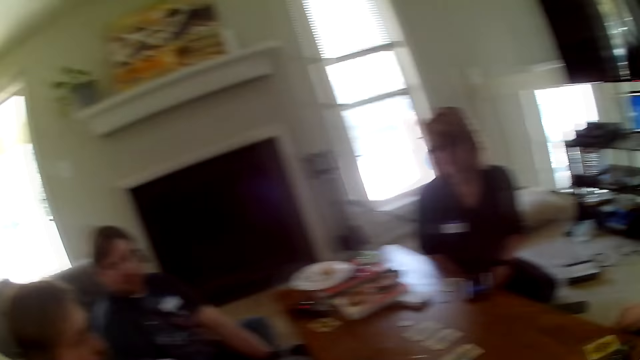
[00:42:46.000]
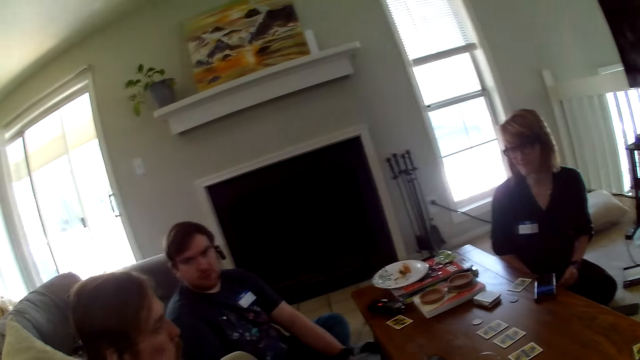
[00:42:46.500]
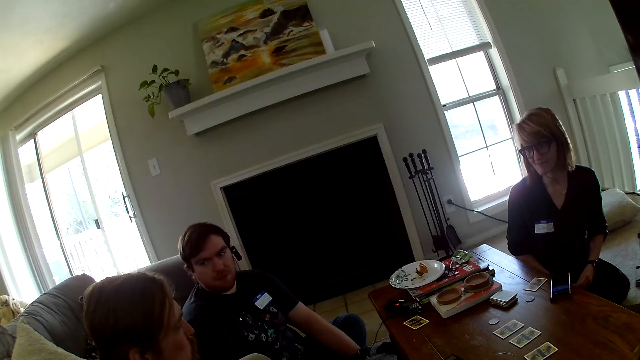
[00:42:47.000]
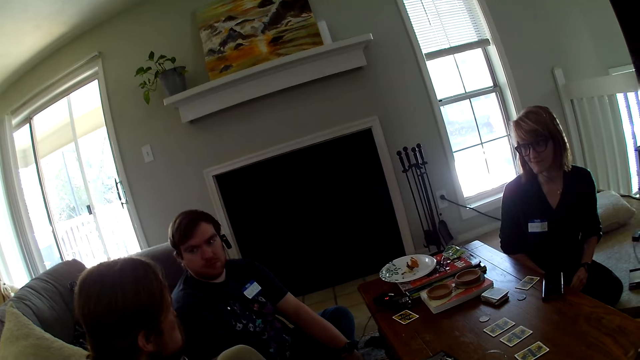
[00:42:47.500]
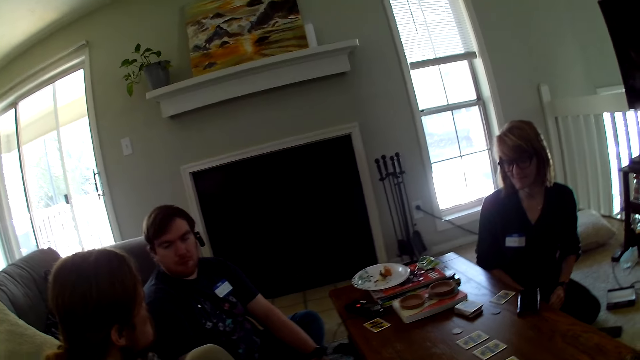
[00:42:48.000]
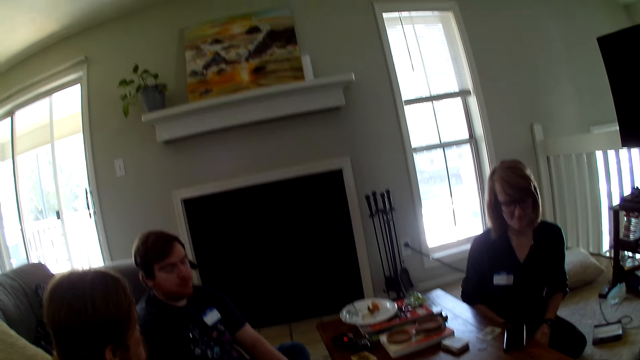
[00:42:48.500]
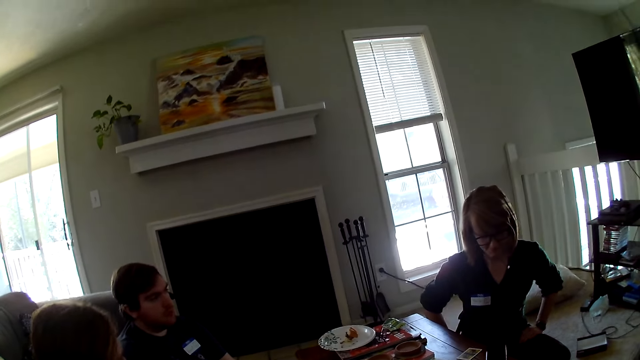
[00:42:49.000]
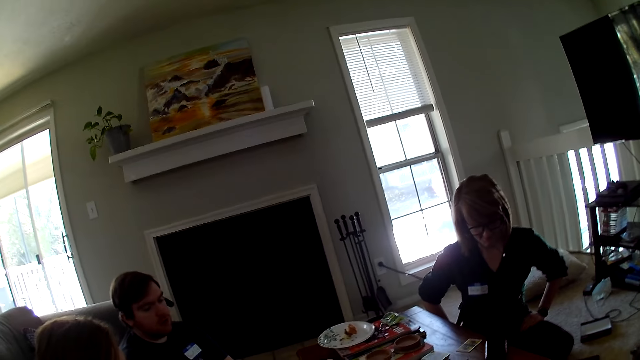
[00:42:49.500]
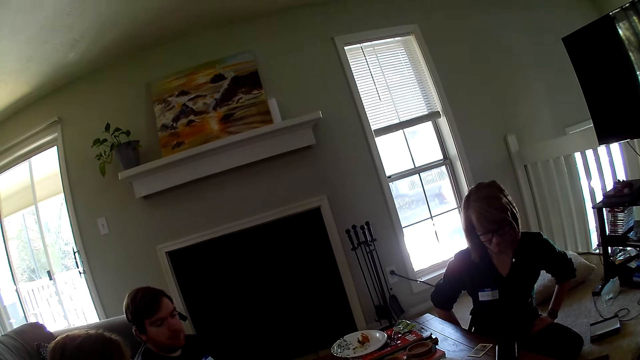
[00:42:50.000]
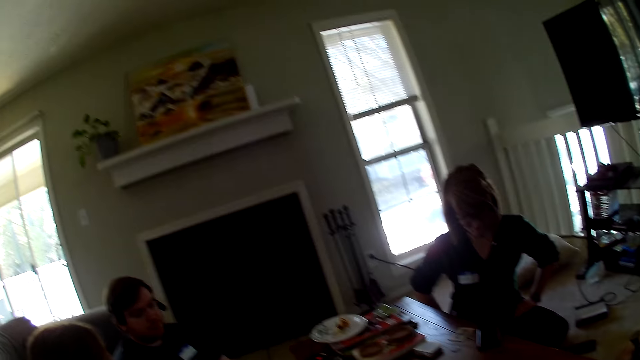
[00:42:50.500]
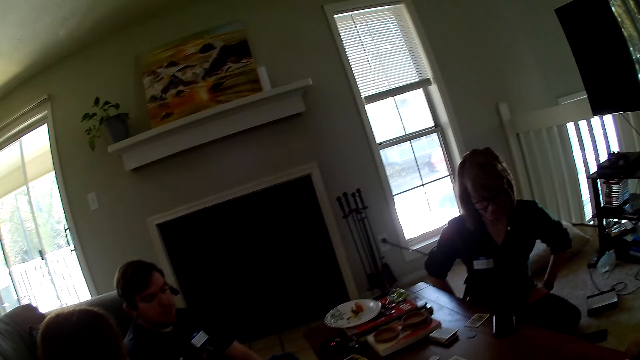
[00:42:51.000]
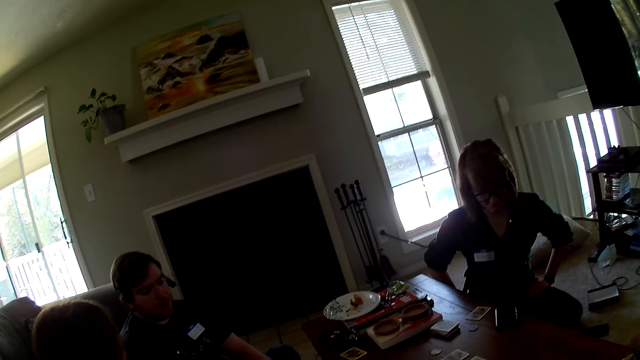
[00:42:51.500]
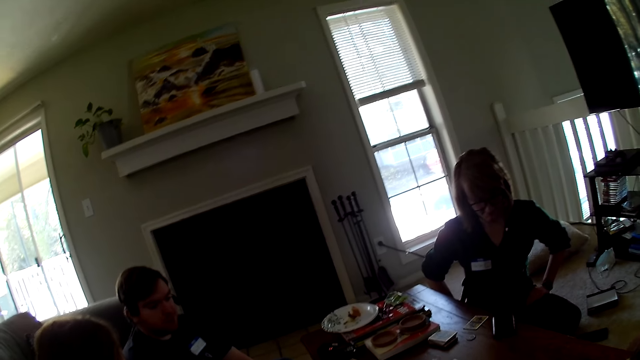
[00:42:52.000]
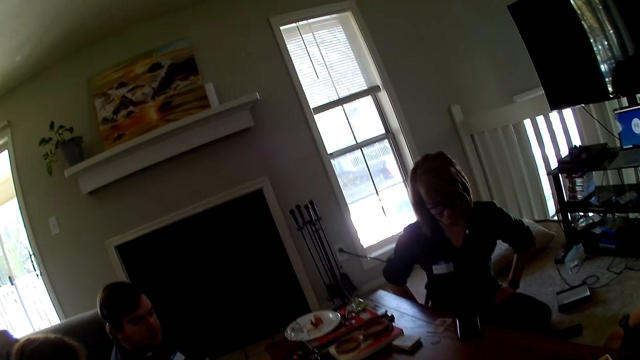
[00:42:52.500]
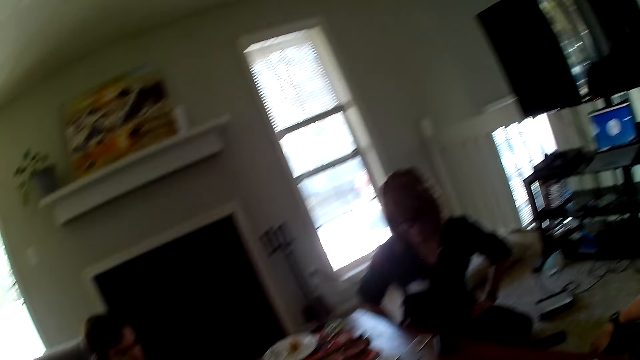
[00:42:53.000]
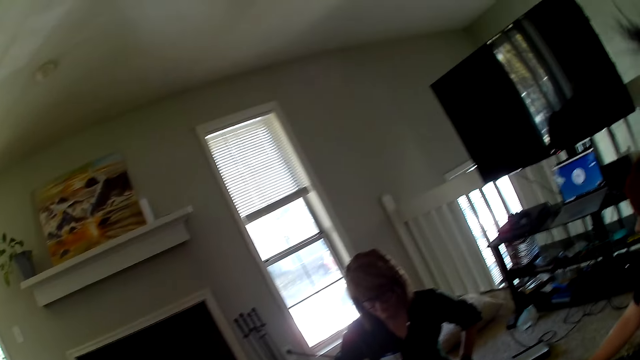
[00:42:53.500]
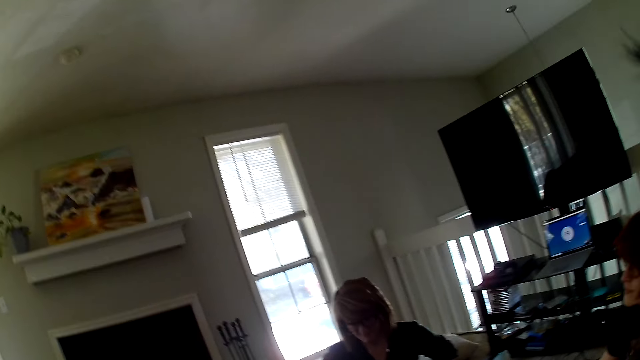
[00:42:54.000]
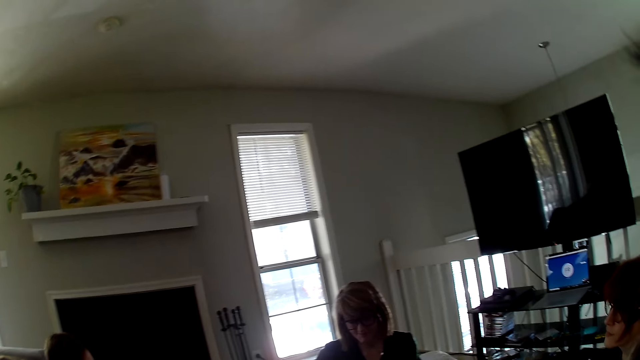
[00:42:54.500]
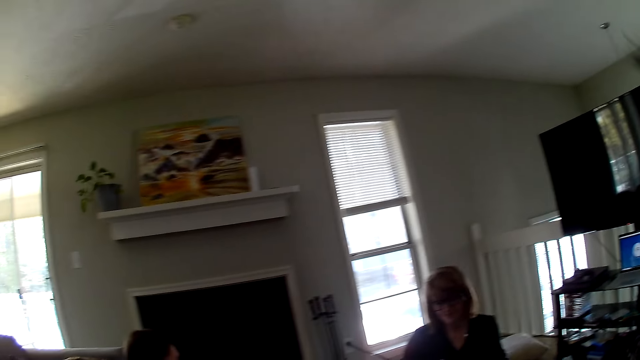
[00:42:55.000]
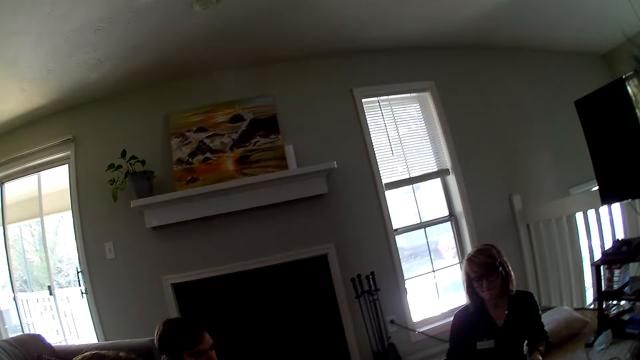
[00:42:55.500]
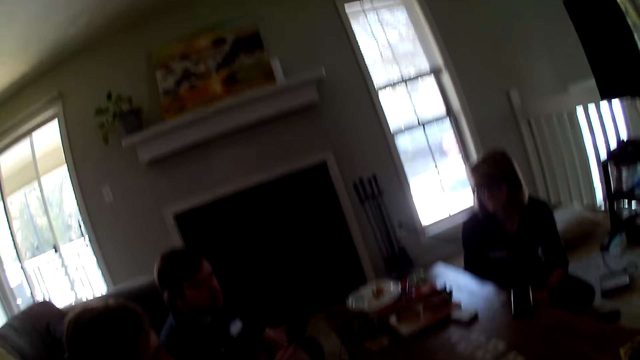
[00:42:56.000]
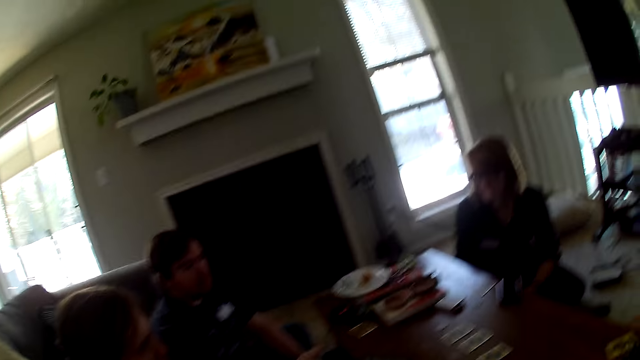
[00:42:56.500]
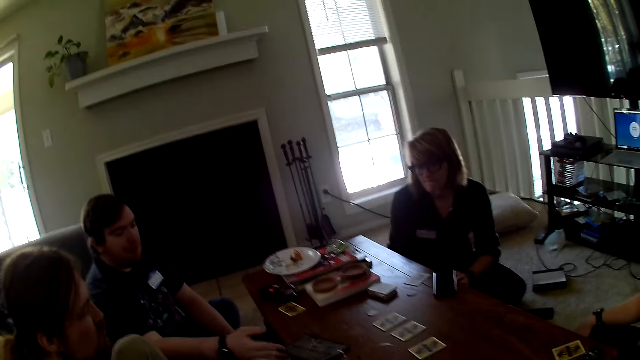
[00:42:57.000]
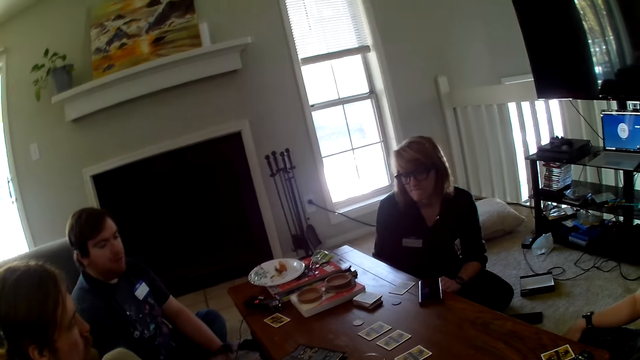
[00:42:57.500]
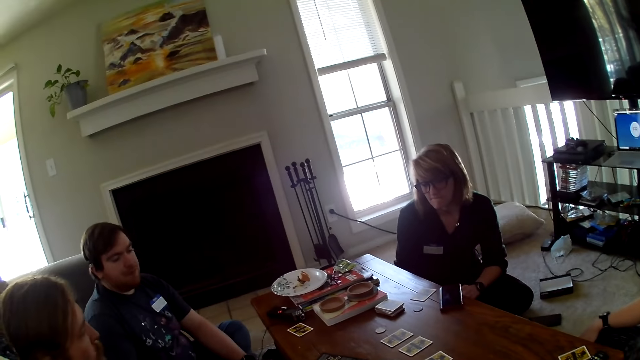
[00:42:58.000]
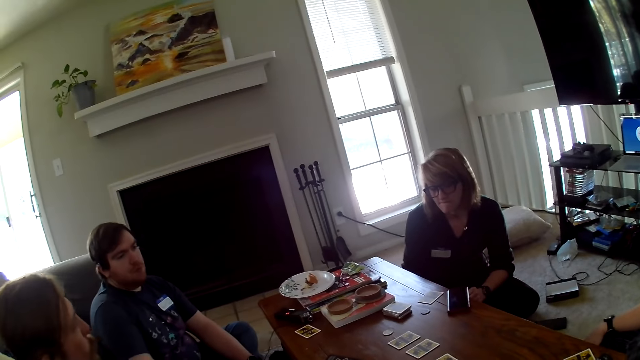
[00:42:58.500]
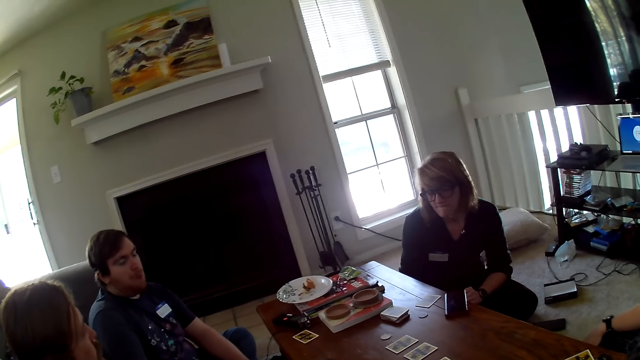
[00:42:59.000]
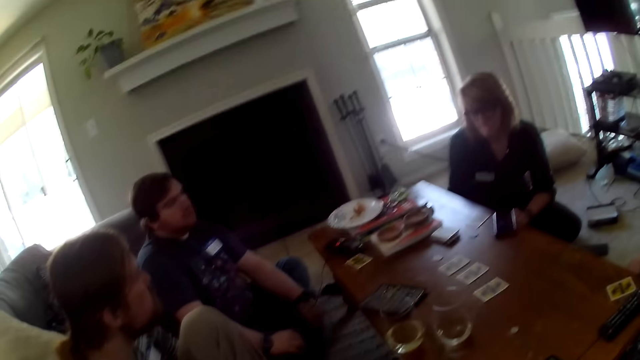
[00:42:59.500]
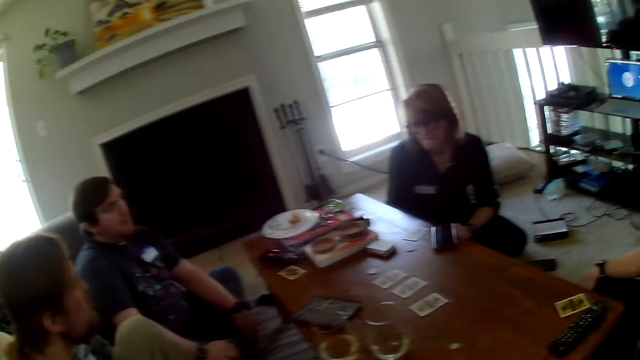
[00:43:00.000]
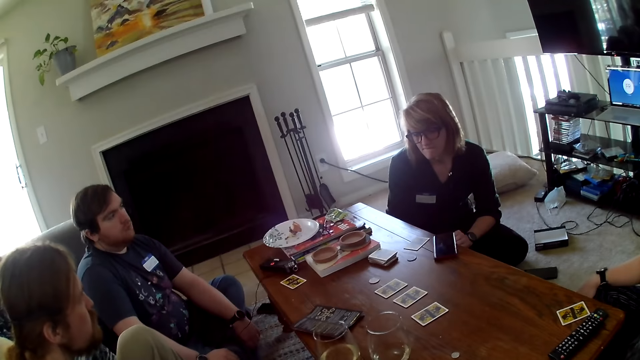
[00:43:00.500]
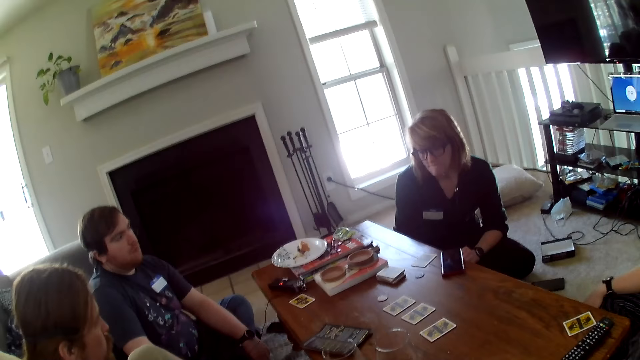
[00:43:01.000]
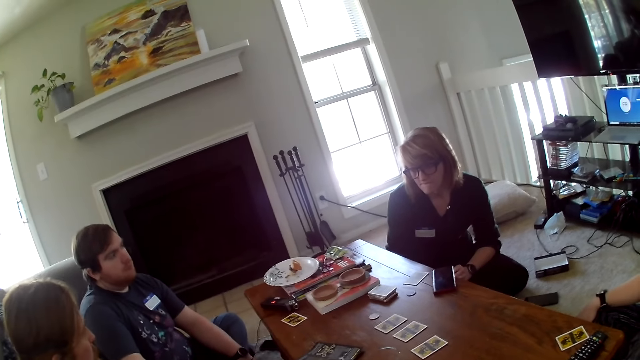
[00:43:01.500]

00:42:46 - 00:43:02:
A woman moves the hand. A man moves the hand.

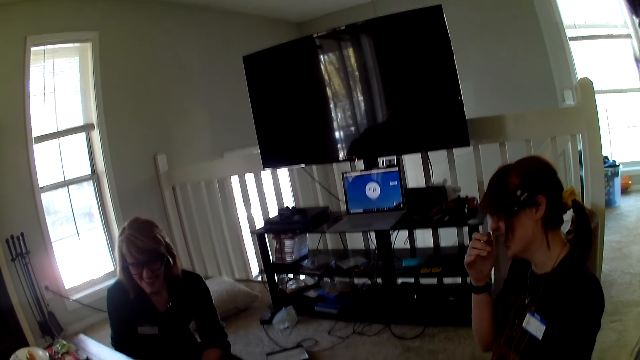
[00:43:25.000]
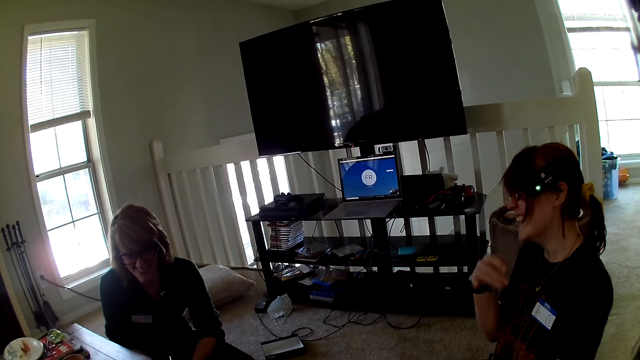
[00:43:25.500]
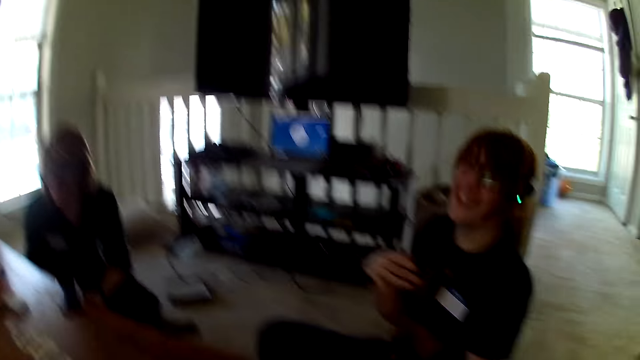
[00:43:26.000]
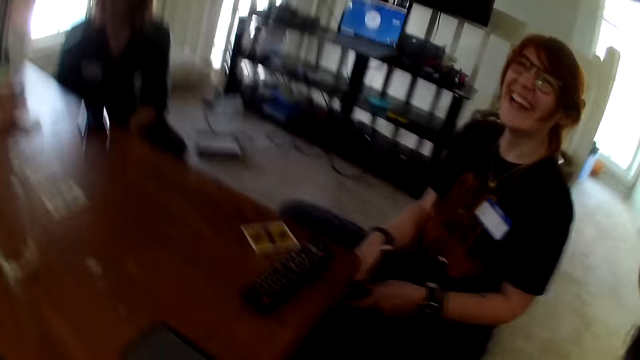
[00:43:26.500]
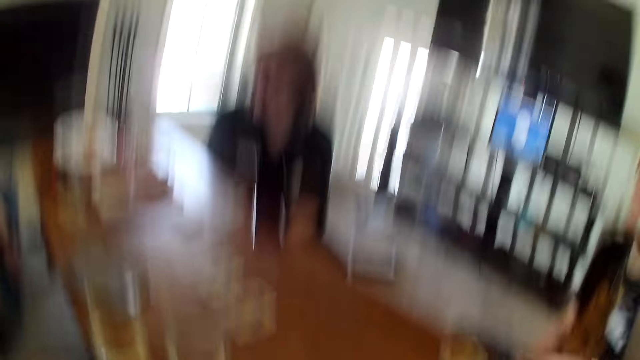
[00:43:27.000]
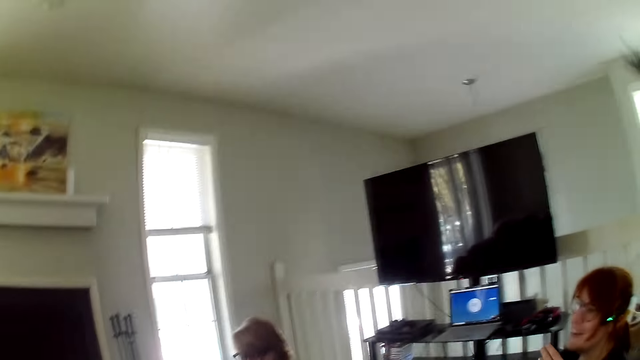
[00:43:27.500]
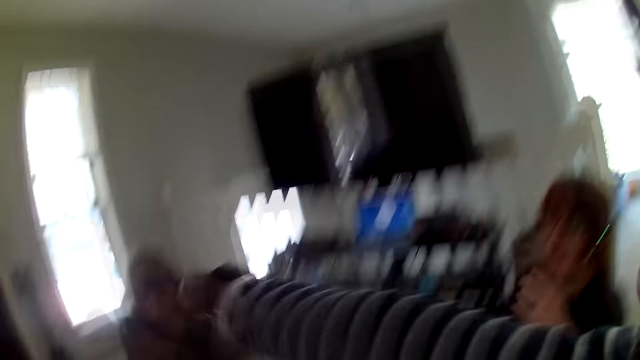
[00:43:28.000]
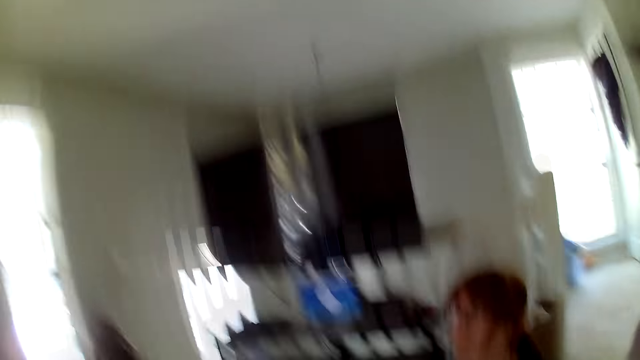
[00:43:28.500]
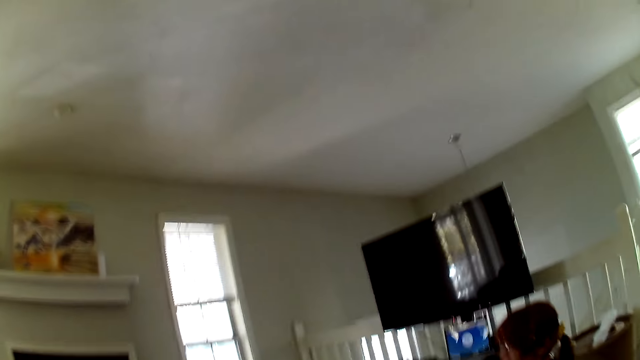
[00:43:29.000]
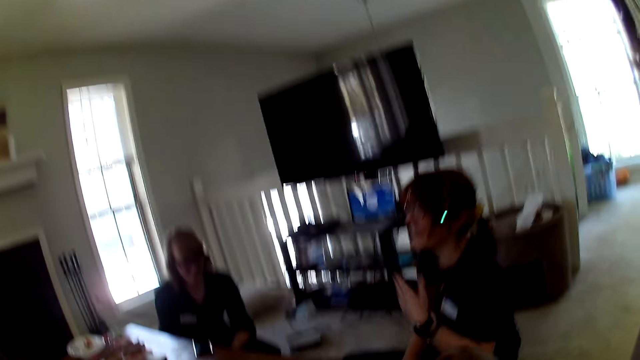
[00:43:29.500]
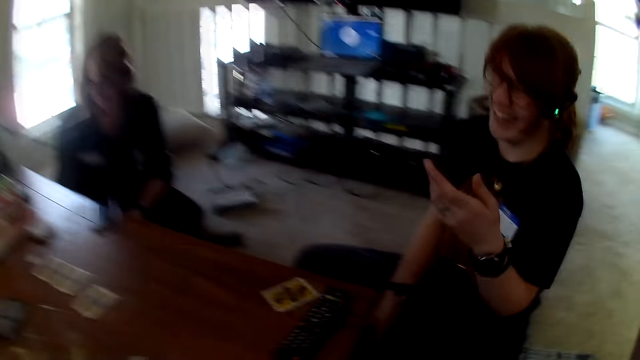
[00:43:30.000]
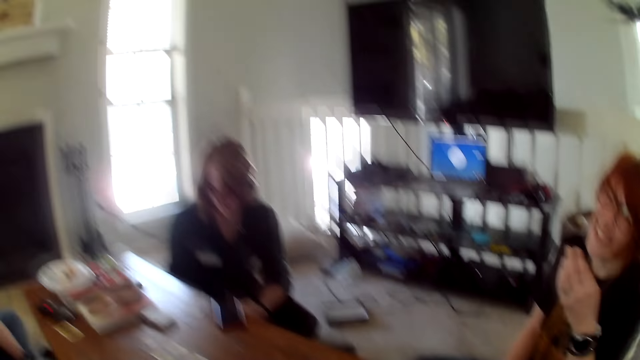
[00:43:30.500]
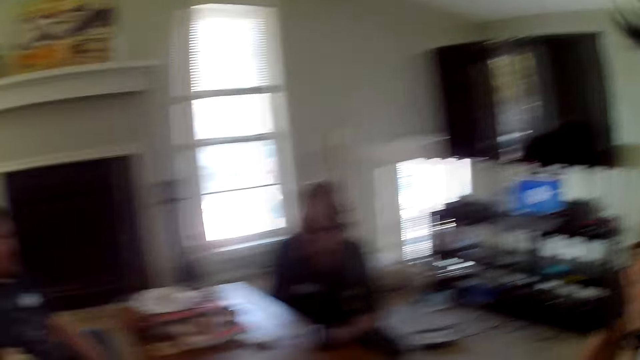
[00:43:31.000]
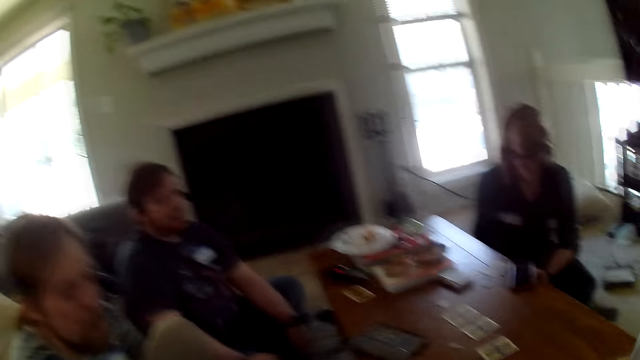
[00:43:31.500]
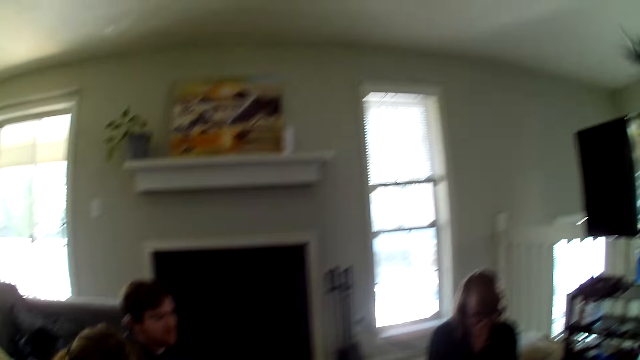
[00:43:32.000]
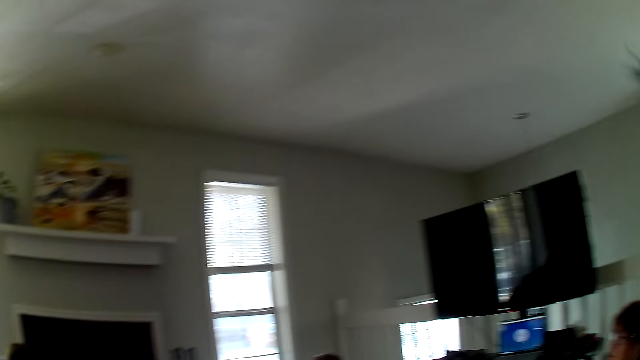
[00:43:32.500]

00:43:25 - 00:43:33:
The camera wearer talks to a woman. They move the hand. The woman moves the hand.
